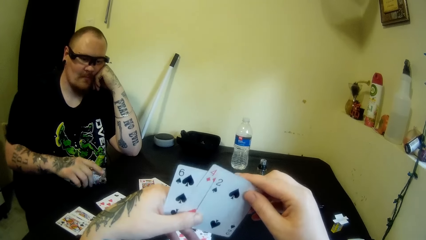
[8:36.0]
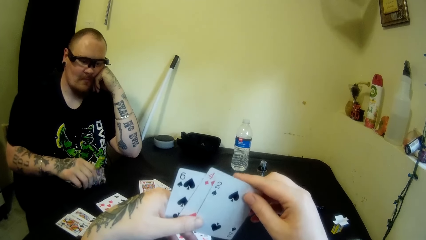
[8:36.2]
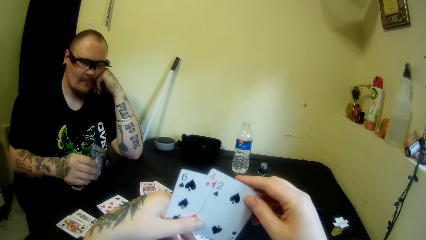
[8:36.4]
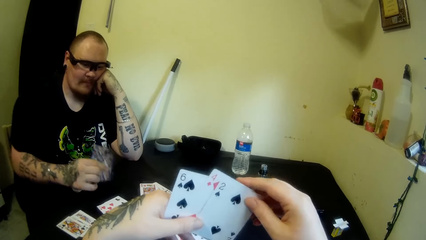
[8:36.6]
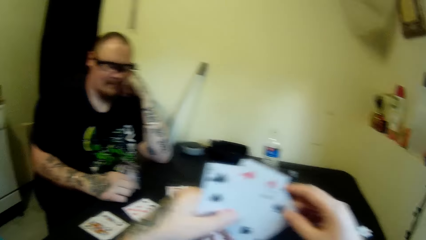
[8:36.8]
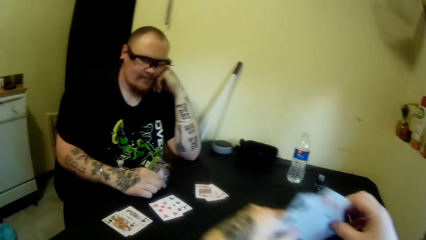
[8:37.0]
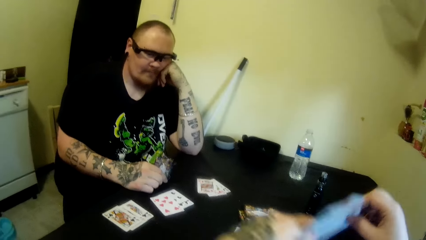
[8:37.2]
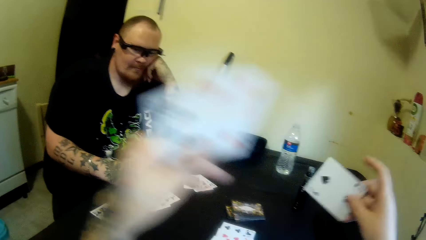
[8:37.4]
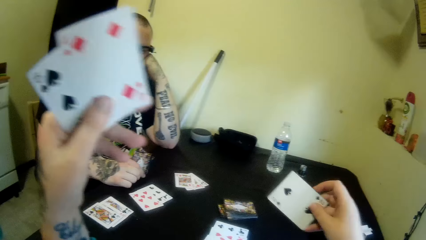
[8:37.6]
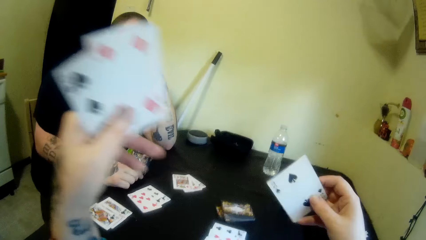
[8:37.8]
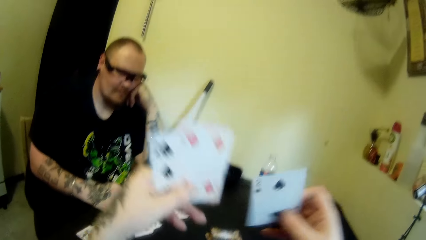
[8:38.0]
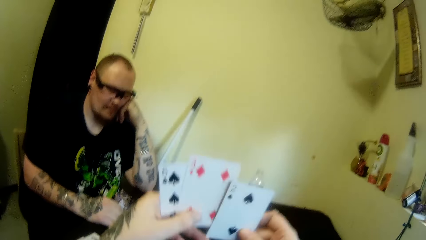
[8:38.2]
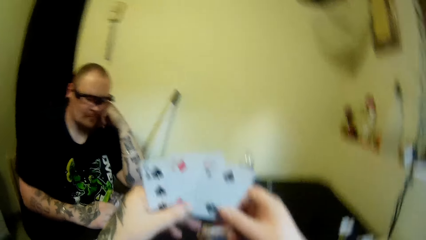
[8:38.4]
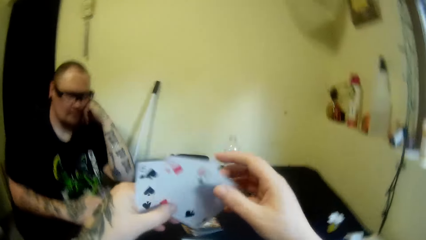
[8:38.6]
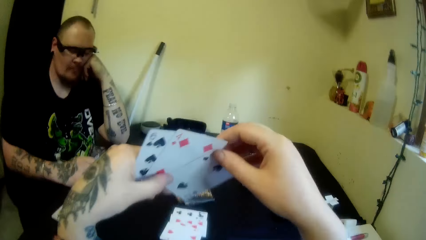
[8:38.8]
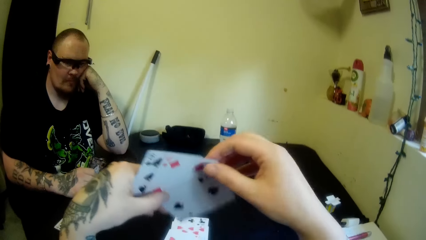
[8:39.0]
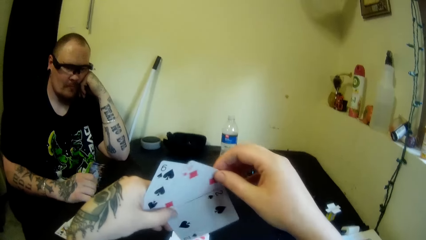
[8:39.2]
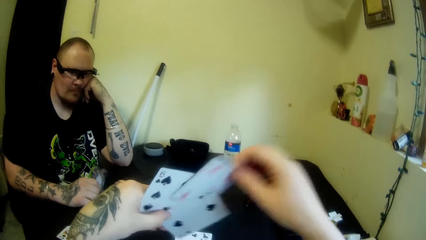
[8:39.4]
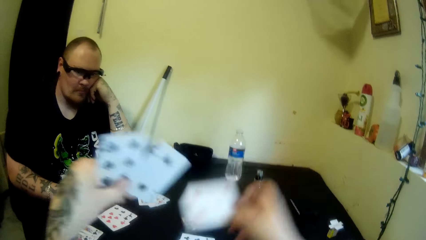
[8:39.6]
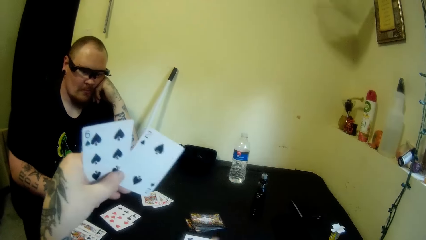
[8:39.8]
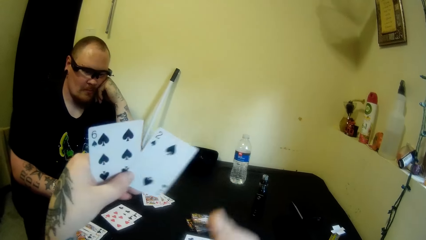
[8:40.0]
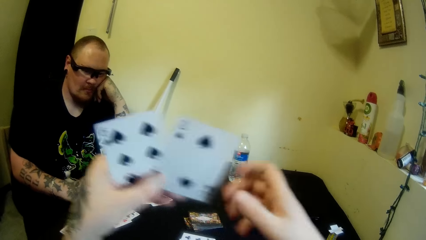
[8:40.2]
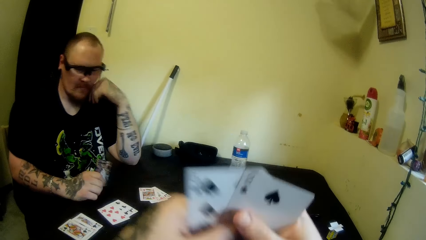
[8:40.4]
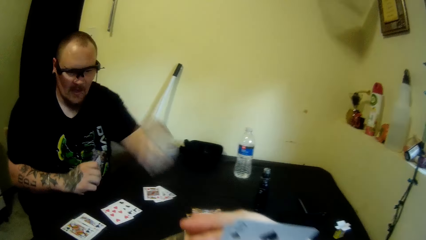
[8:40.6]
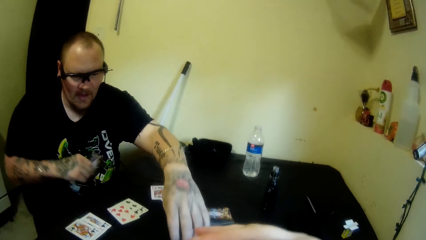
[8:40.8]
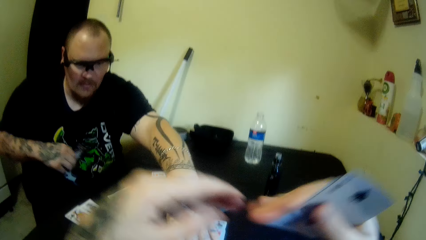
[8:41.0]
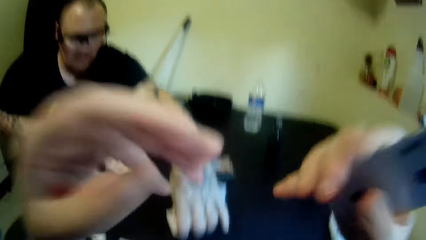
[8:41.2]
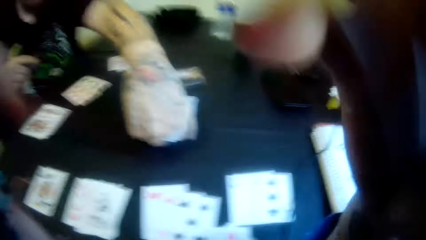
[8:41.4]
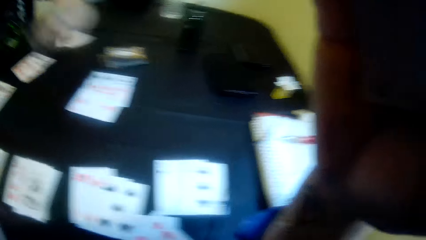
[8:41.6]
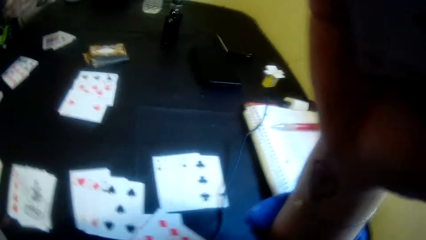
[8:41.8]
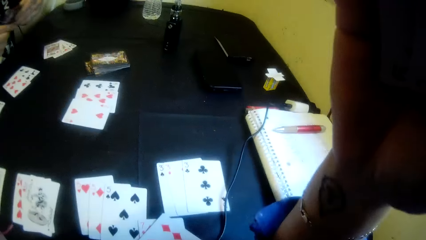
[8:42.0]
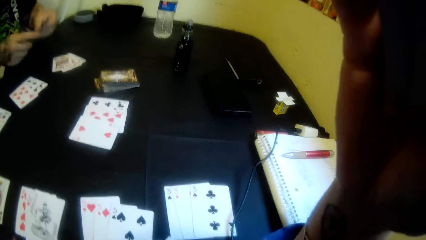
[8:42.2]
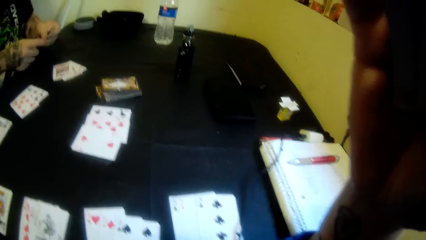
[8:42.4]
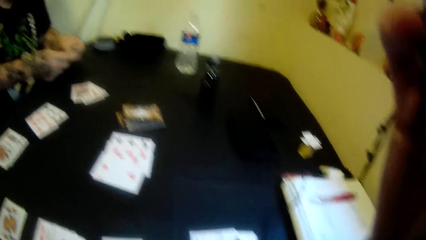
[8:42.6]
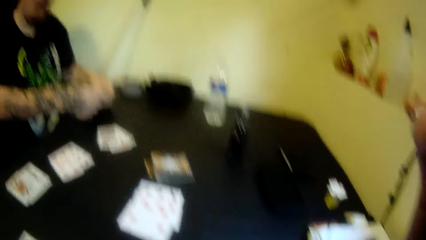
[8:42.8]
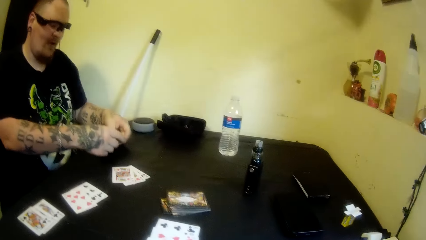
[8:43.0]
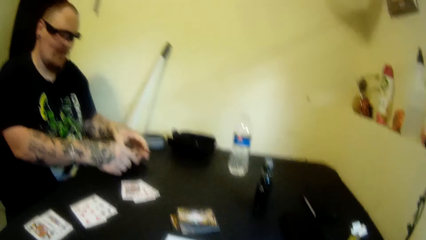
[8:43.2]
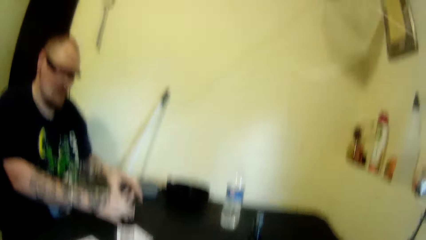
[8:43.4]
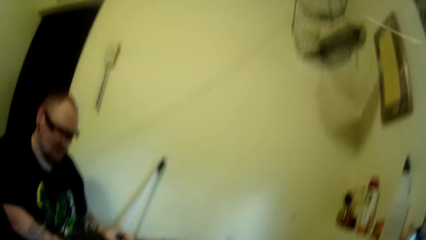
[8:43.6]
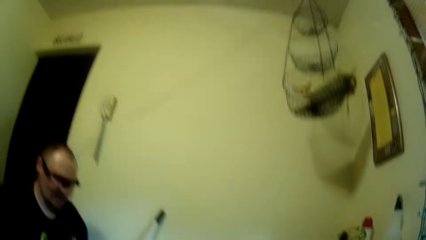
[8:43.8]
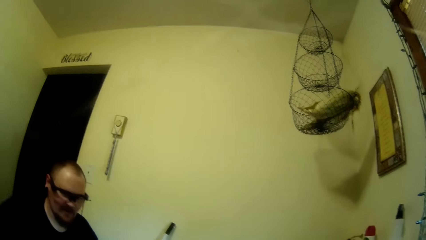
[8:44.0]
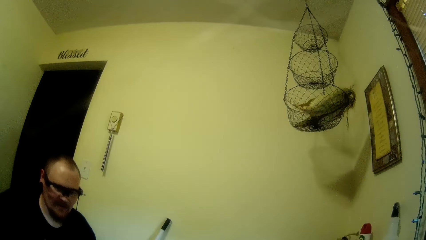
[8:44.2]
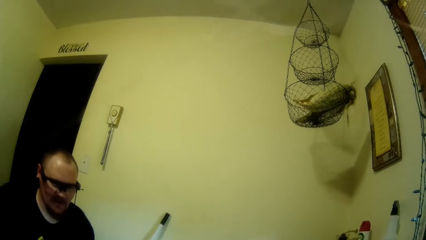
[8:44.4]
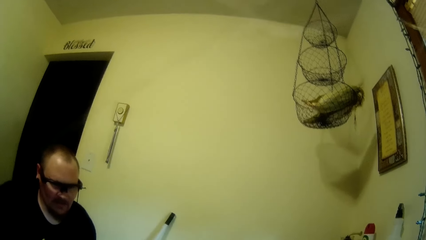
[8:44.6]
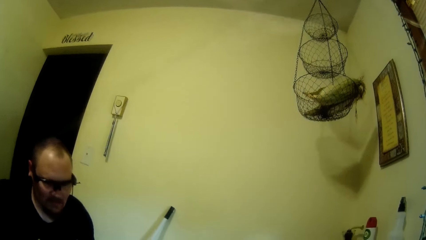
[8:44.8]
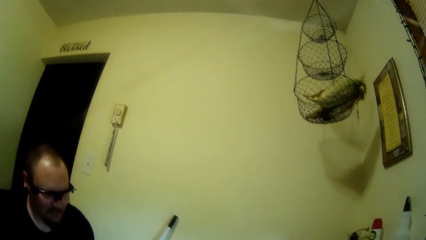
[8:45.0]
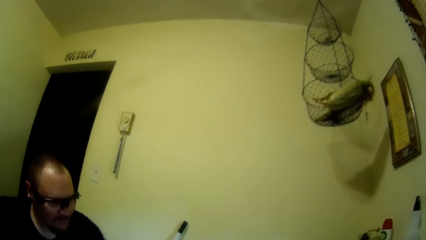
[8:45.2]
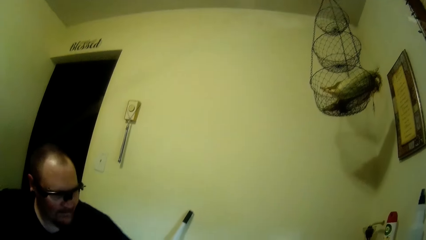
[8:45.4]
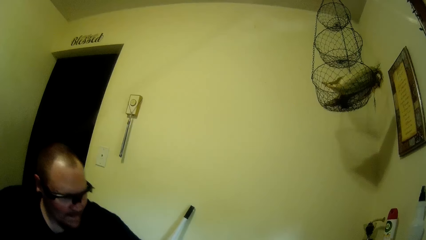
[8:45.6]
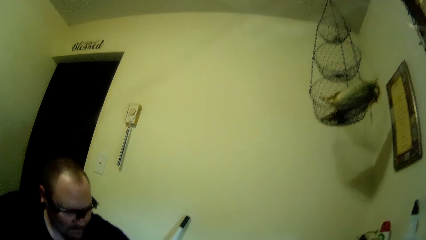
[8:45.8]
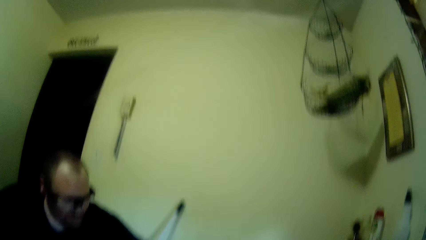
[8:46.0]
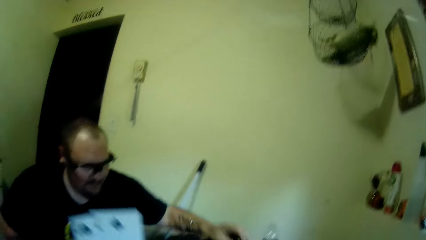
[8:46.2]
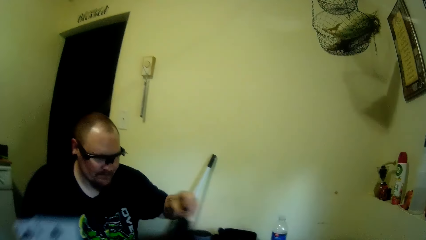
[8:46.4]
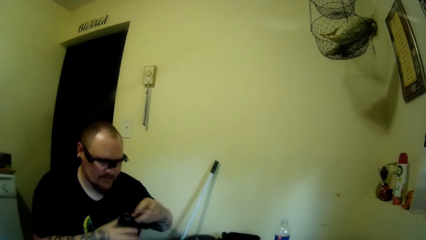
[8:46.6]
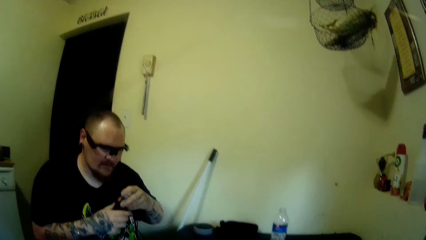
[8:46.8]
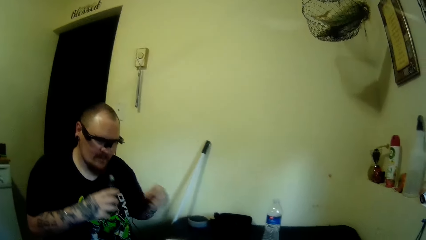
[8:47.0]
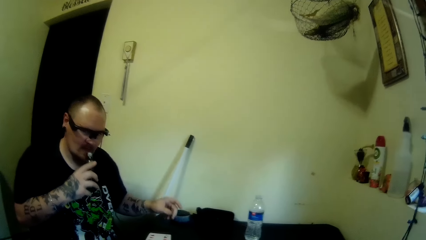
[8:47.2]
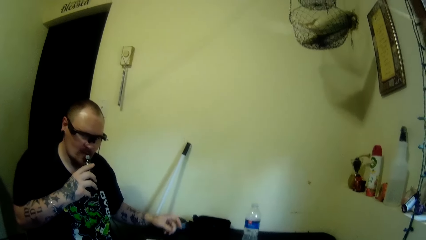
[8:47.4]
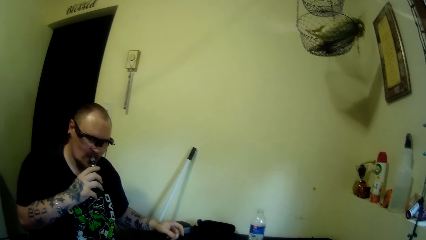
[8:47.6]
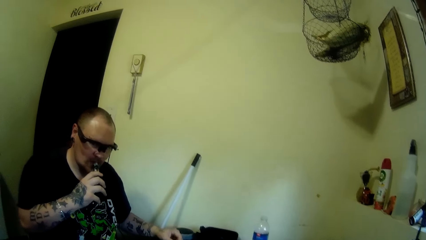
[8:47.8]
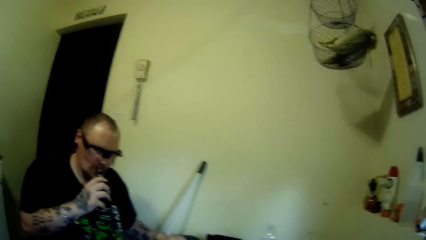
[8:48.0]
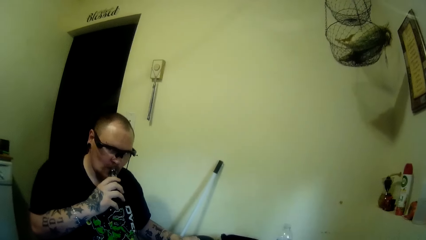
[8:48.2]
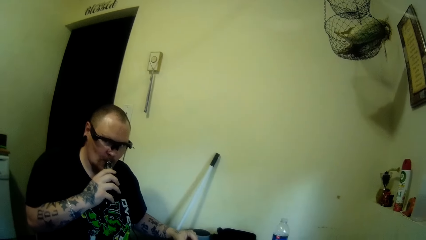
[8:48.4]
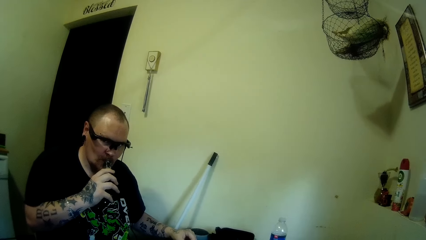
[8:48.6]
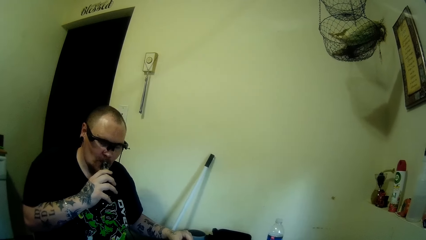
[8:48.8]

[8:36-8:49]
The camera wearer picks a card from the cards in their hands. They hold the card back. They pick another card from their hands. They drop a card on the table with their right hand. They hold their cards with both hands. A man picks another card from the table with his left hand. The camera wearer touches the camera with both hands and adjusts the camera on their head. The man drops his cards with both hands on the table. He picks the bottle or e-cigarette on the table with his left hand. He passes the bottle to his right hand. He smokes the e-cigarette and places the bottle on his mouth.

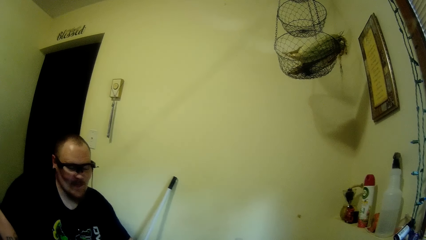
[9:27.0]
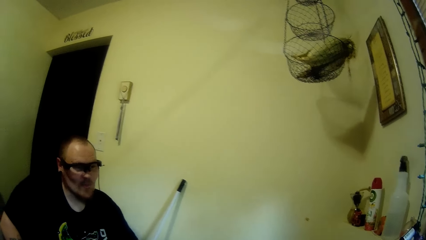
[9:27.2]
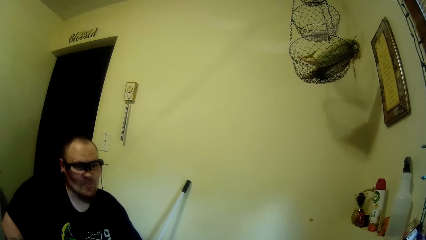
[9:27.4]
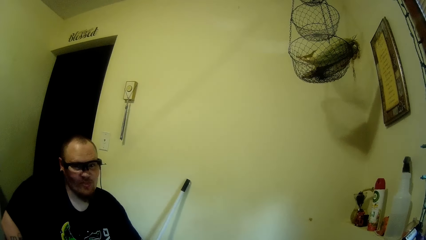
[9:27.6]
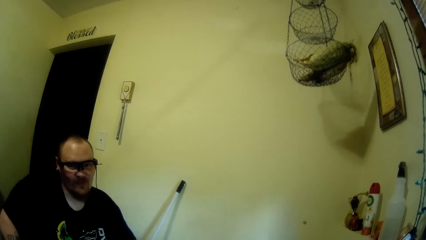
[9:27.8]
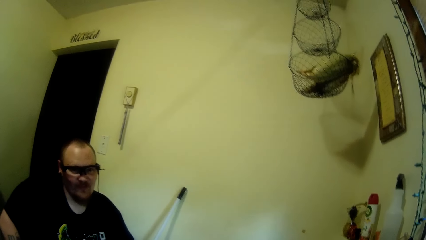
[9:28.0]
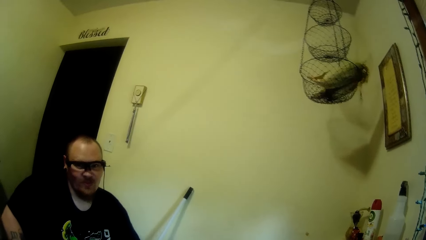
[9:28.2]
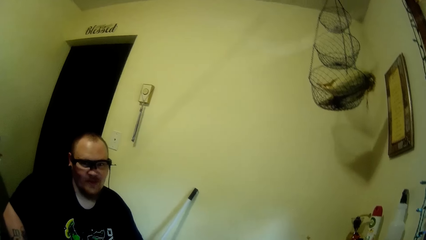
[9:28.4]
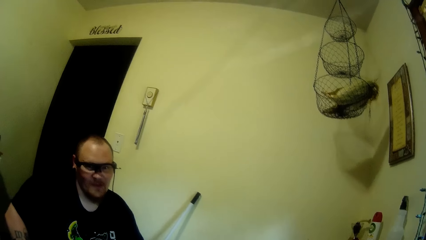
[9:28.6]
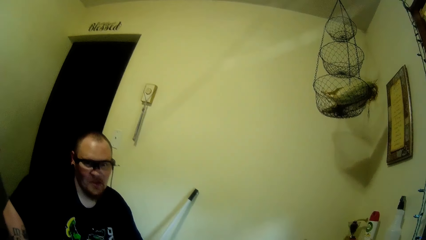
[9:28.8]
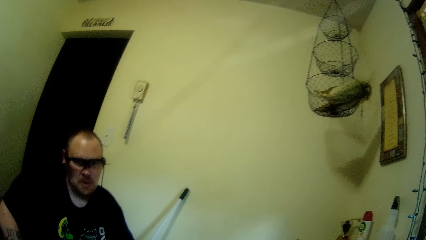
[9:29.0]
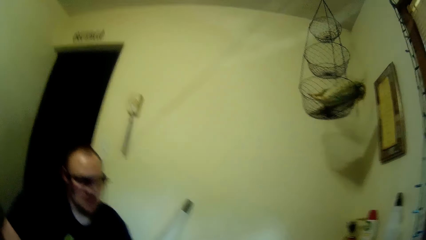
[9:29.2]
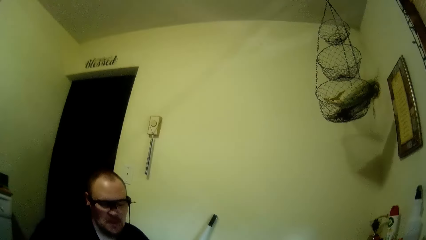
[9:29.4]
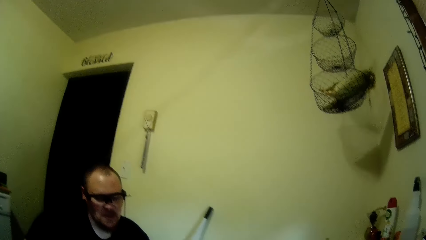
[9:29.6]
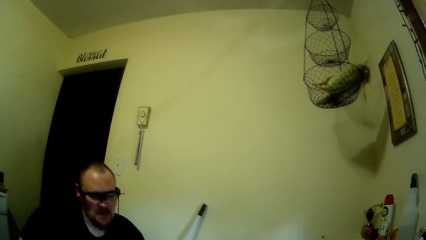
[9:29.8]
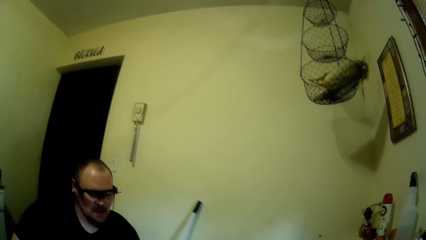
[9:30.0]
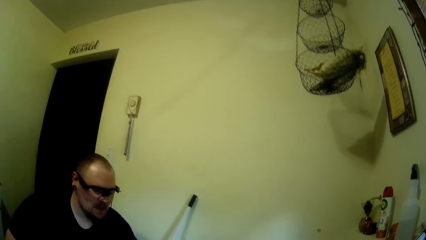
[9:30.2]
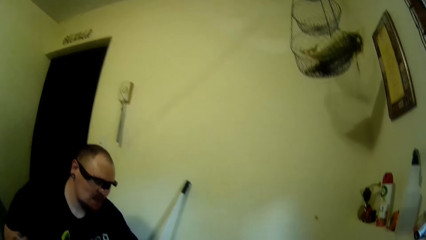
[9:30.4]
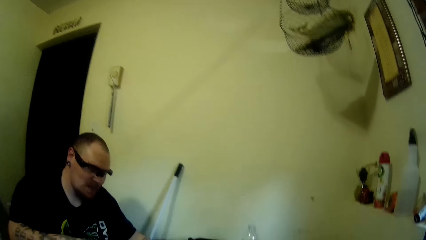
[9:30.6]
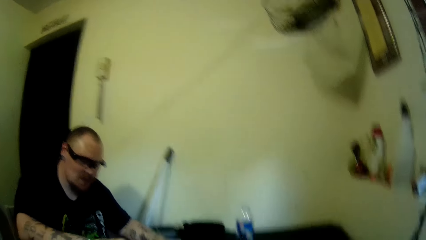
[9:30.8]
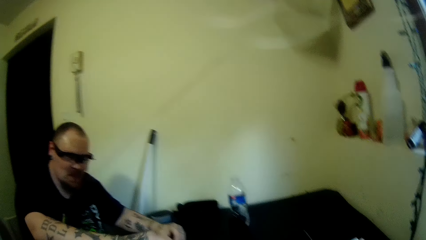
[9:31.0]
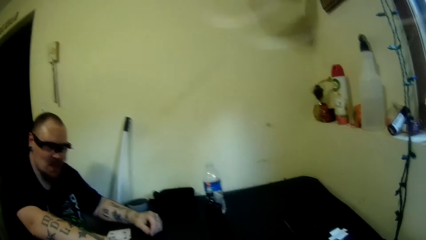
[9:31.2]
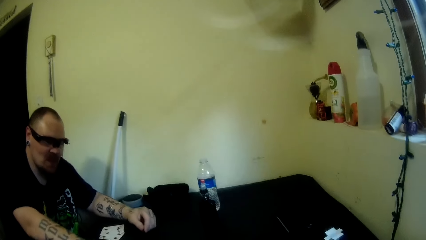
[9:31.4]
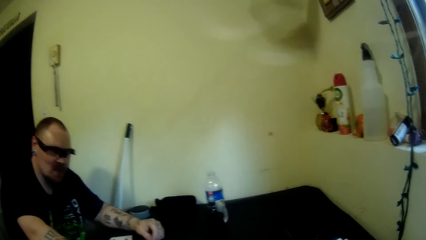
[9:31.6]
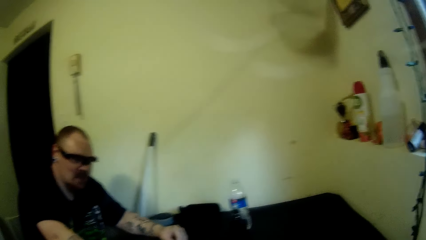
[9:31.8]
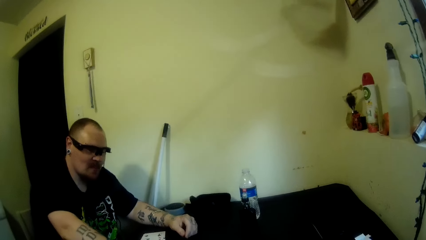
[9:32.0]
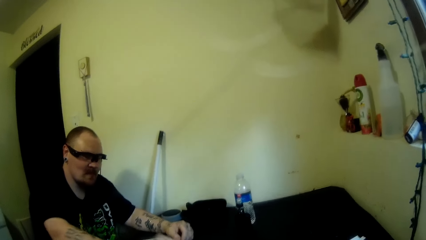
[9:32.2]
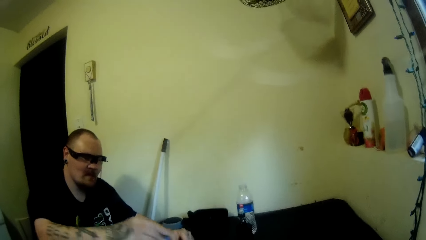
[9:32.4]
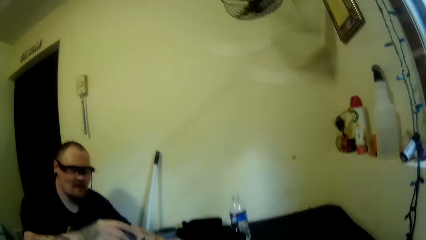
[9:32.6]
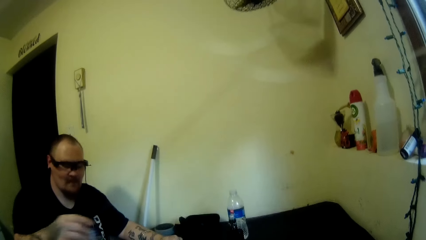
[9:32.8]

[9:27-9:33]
The camera wearer talks to a man. The man drops the card on the table with his right hand. He picks a card from the table with his right hand.
